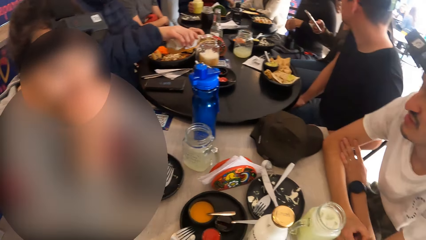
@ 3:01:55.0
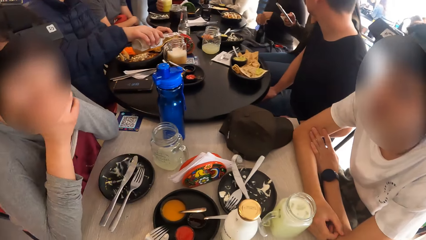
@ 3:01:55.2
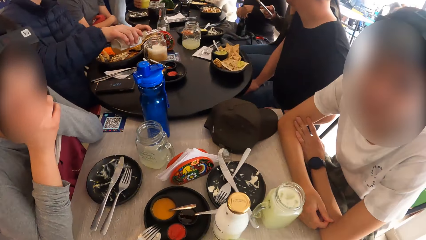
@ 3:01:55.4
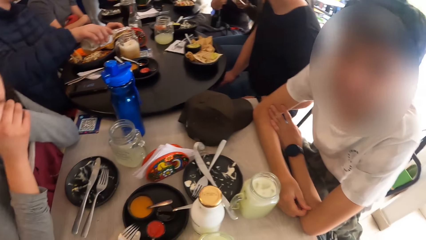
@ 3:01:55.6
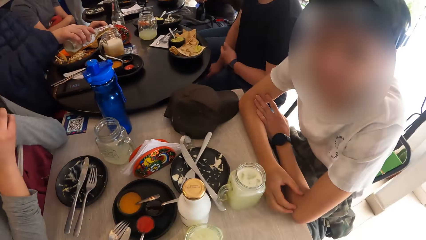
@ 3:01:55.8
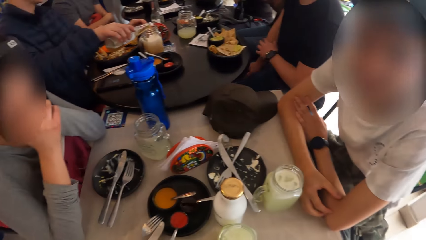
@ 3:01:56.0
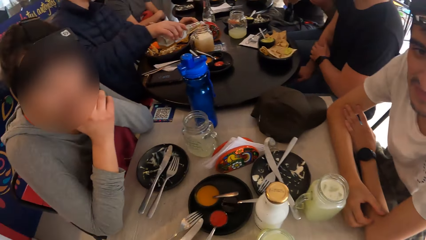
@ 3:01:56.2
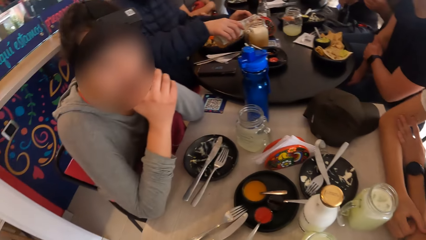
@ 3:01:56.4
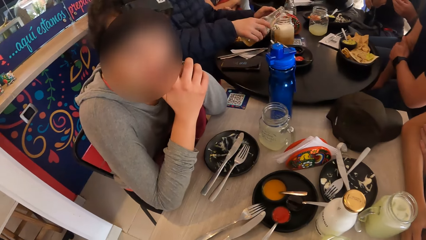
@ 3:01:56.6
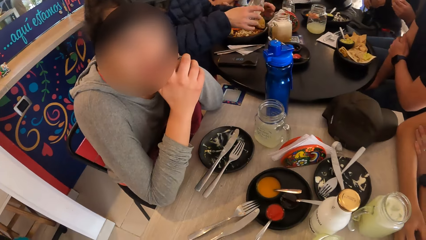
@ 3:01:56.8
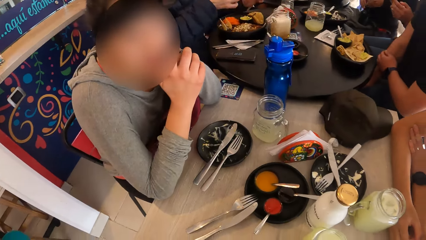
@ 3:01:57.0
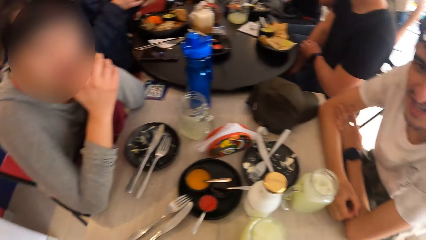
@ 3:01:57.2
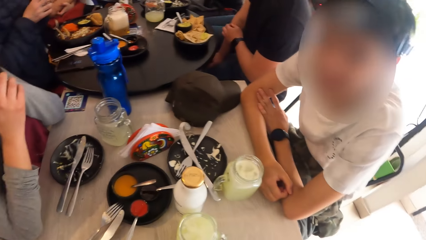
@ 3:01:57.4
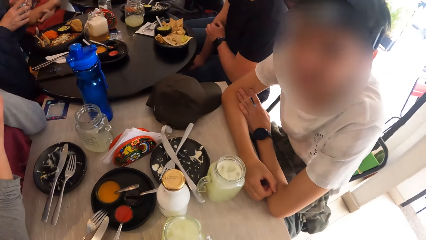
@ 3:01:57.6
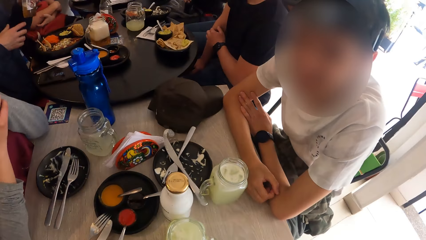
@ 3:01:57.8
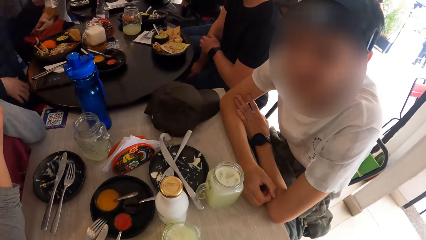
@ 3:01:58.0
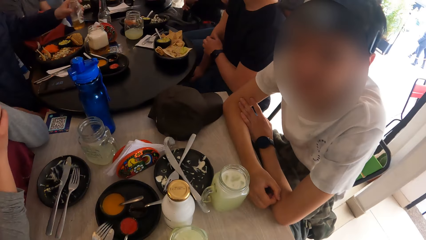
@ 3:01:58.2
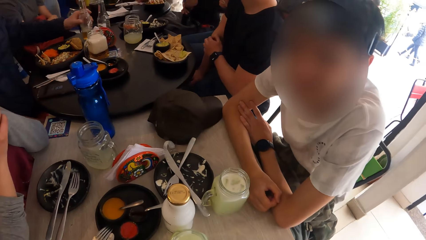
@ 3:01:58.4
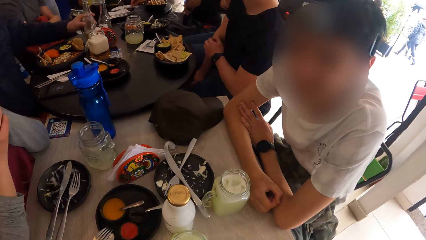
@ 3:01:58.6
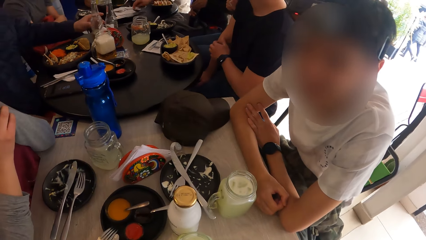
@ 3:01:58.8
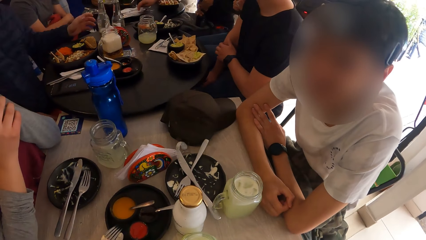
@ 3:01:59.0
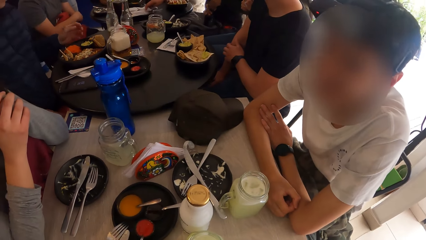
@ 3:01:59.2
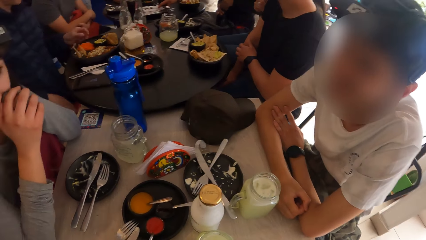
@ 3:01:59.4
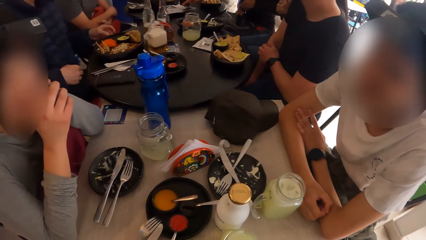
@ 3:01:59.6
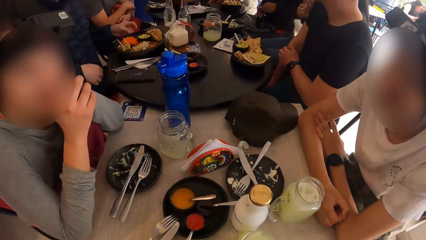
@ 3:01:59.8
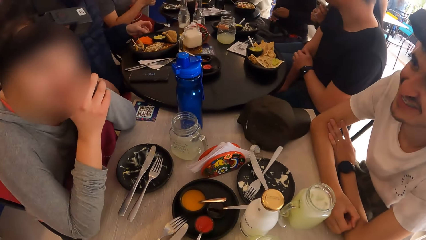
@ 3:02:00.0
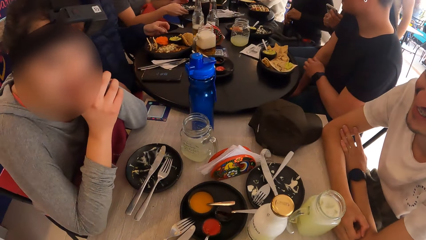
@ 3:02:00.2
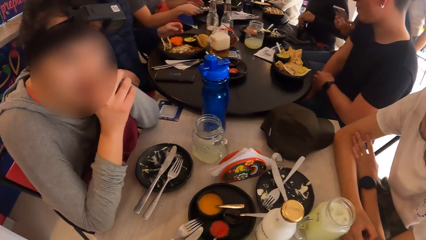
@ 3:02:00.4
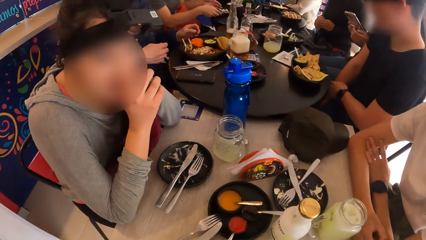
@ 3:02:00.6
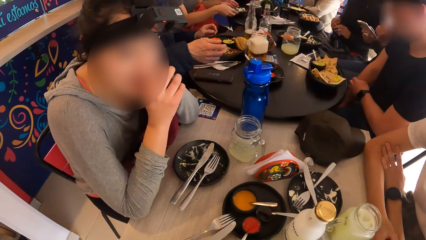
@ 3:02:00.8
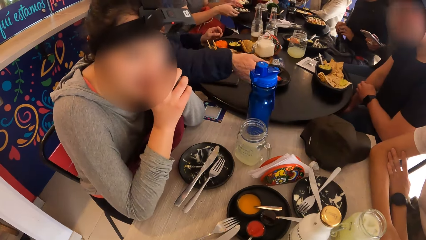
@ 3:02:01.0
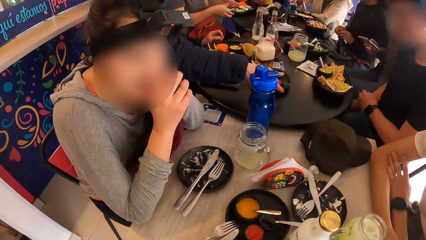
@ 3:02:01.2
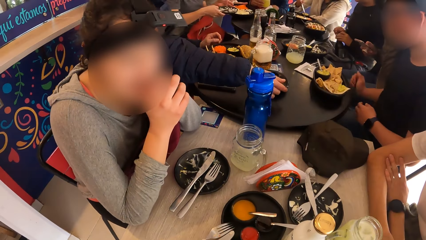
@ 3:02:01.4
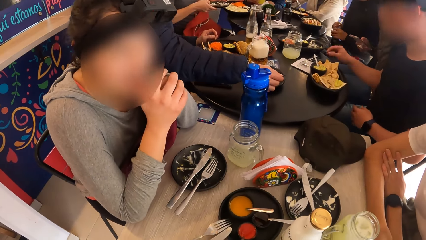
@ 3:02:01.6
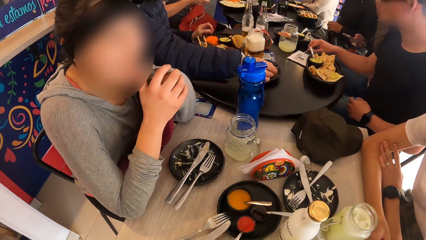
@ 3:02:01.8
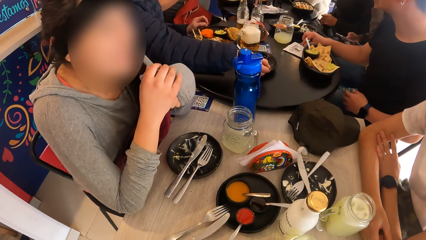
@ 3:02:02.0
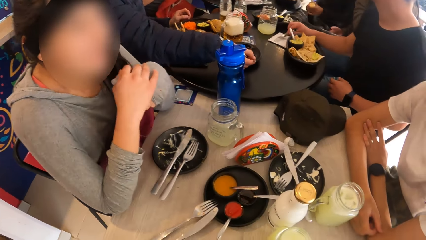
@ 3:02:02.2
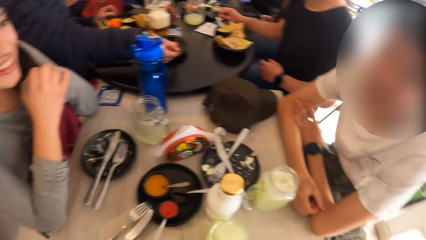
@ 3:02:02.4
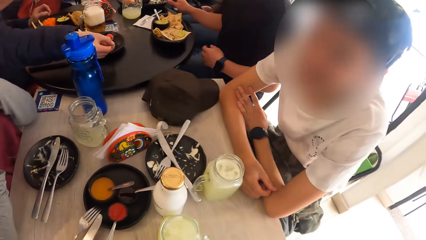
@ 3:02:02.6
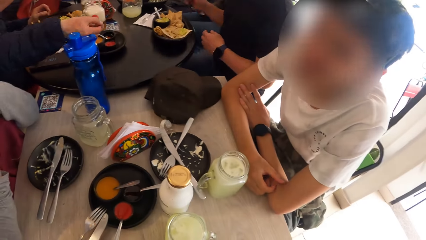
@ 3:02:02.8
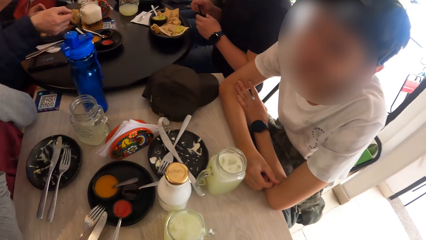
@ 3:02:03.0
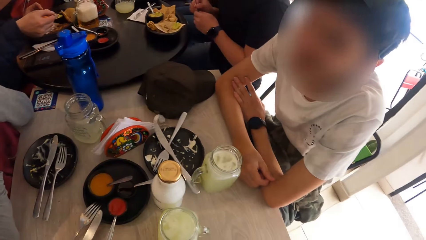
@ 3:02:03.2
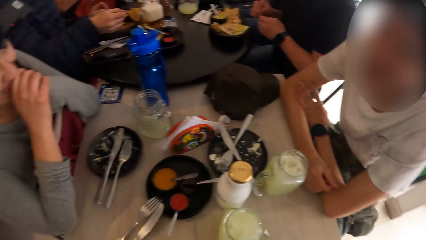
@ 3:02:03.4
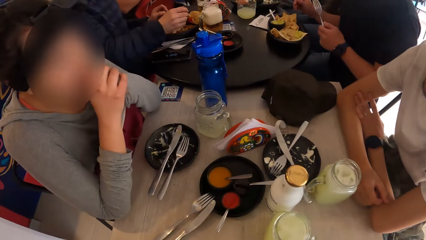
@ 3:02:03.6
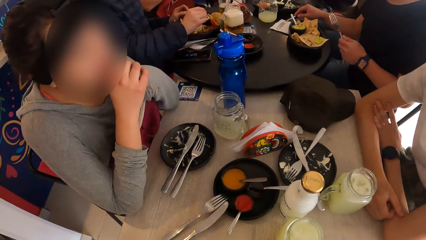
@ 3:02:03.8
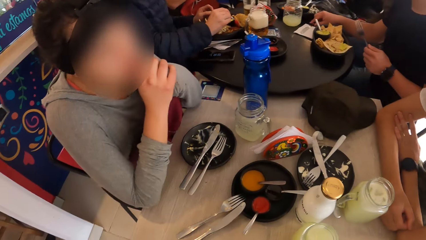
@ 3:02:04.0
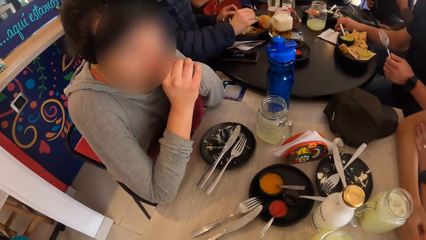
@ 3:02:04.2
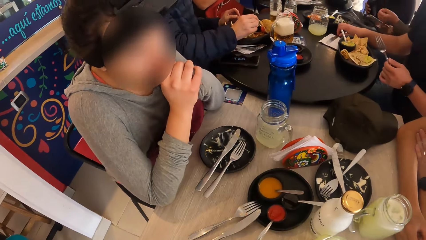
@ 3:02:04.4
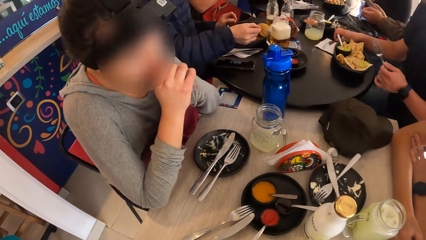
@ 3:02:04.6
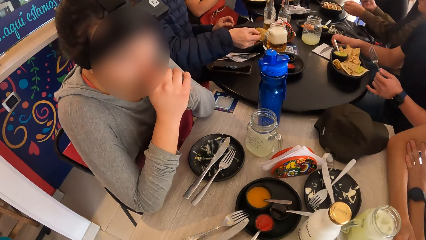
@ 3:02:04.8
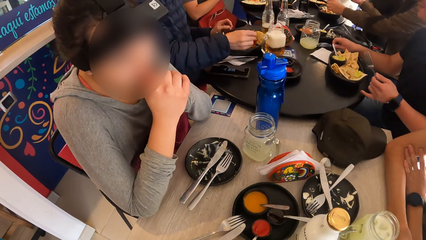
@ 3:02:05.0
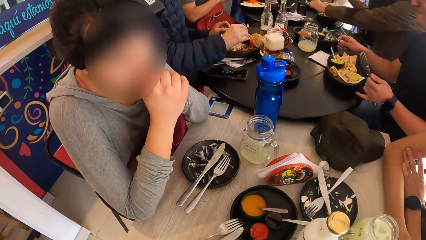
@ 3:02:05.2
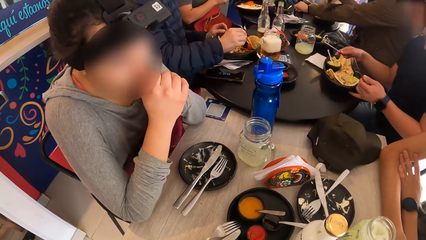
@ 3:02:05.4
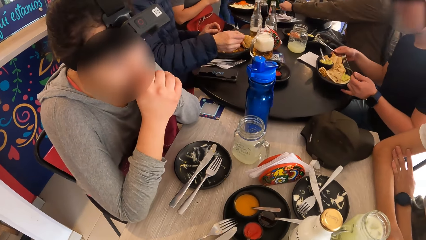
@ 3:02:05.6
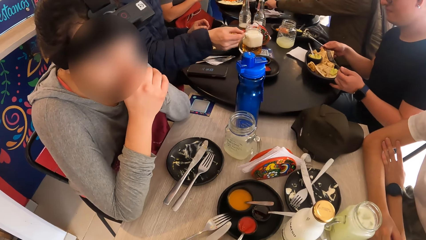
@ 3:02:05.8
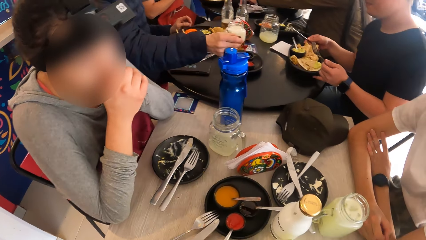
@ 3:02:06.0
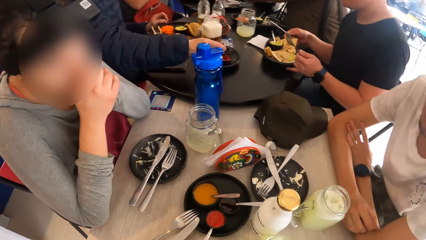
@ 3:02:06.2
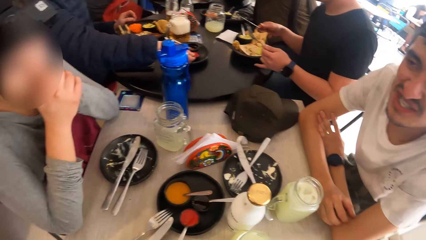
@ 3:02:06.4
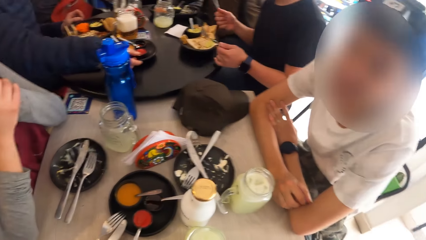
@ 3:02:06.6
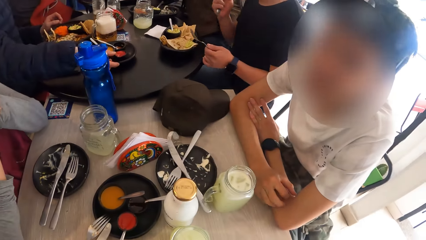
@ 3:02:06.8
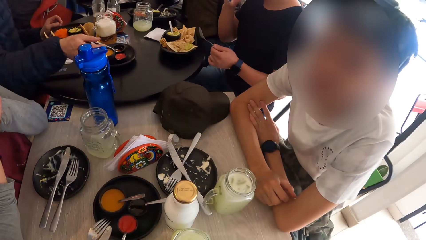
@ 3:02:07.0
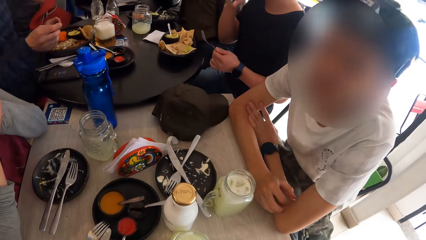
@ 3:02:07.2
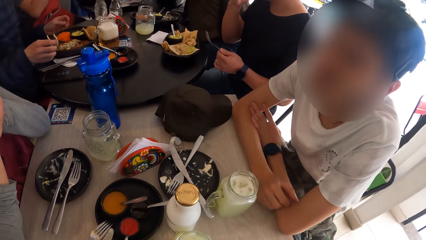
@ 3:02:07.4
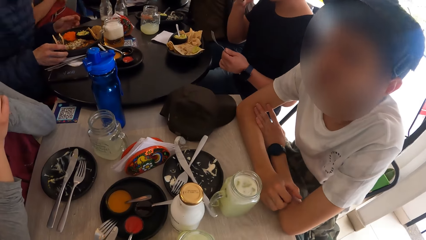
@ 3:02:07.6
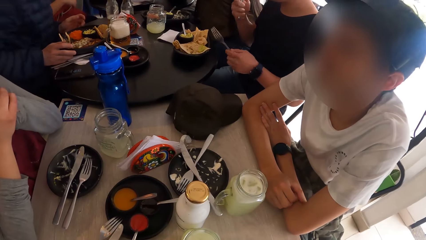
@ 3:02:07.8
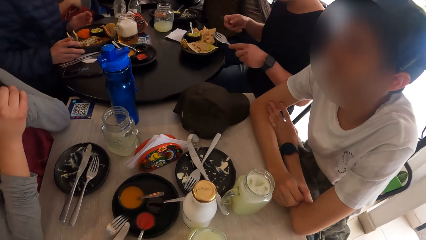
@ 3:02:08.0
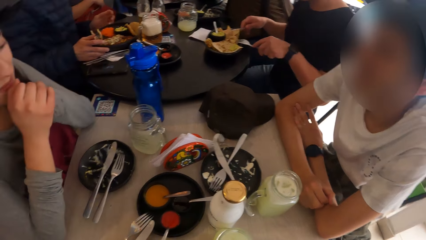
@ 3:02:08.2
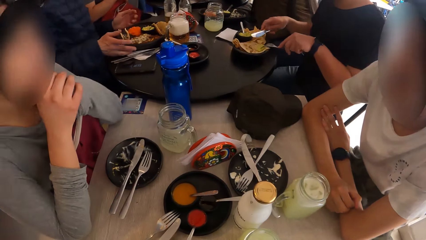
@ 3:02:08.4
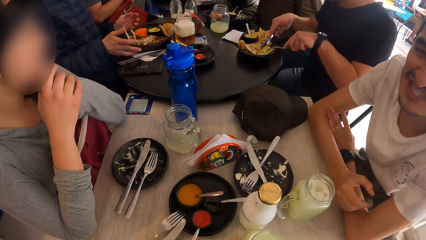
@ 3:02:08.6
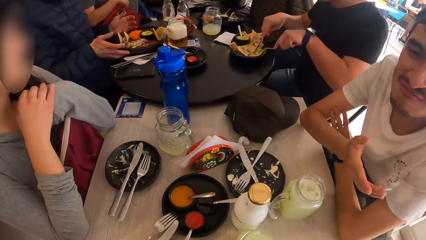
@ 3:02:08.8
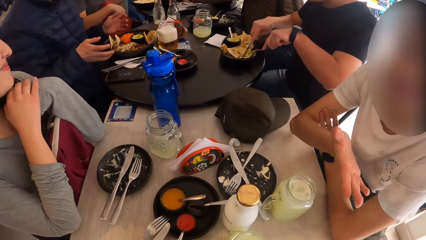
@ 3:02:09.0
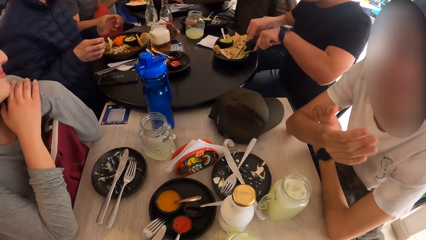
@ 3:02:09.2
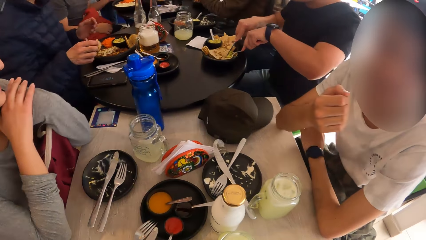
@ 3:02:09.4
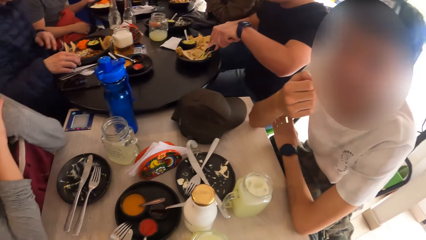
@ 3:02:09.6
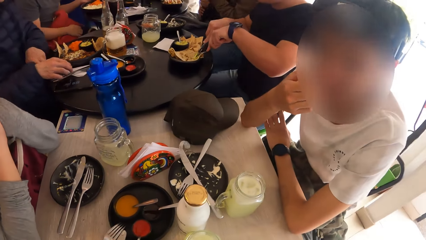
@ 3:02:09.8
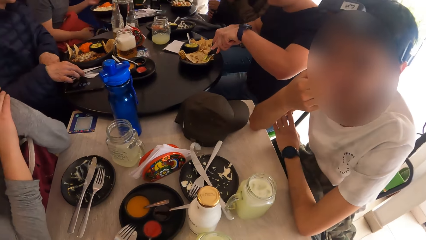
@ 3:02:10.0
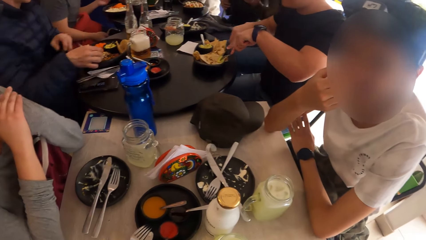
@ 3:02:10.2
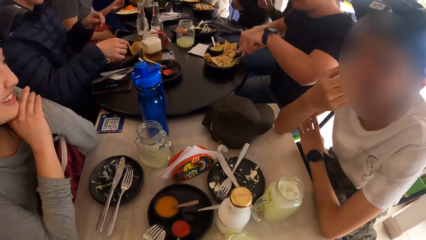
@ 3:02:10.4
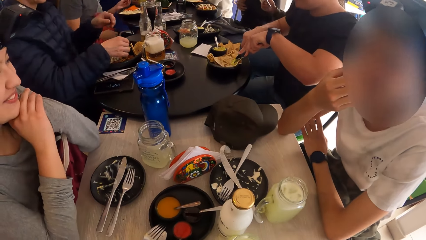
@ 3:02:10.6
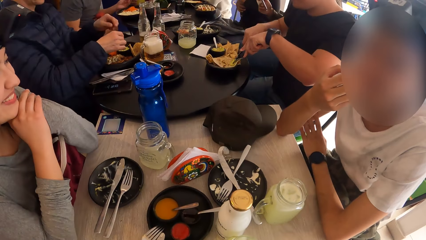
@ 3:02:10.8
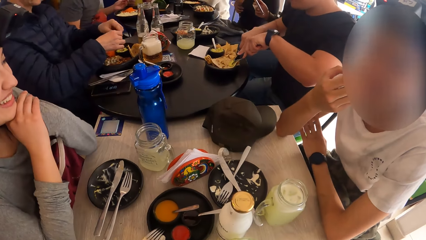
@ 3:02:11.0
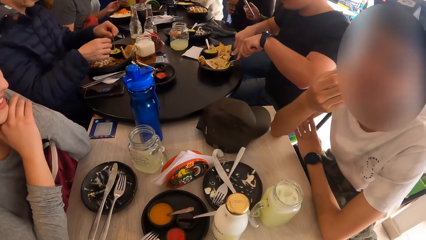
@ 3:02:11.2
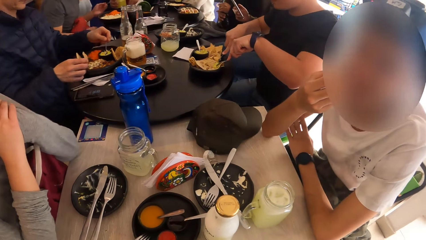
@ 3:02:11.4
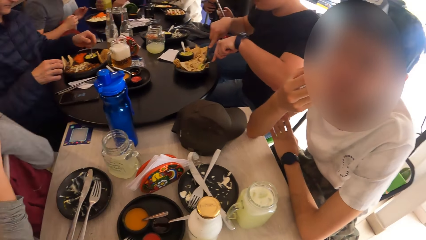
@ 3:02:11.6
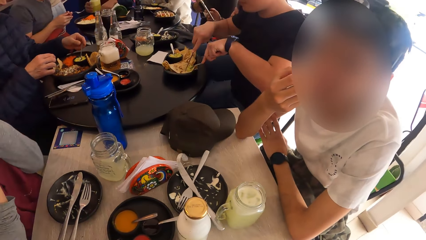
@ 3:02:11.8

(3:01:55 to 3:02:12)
A person converses with the camera wearer. Another person puts a bottle of soda on the table. The camera wearer converses with a third person. The third person scoops pepper in a dish. The first person converses with the third person. The third person puts pepper in rice. The first person converses with the camera wearer. A fourth person cuts roti with a knife. The first person converses with the camera wearer. A man places his right hand under his chin.
